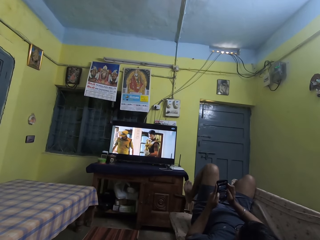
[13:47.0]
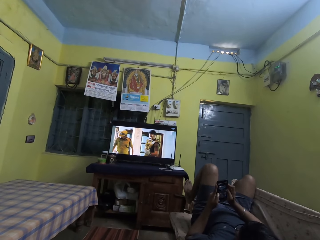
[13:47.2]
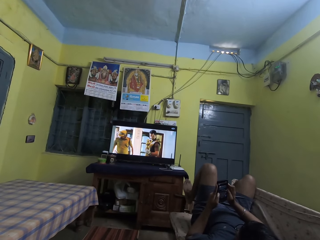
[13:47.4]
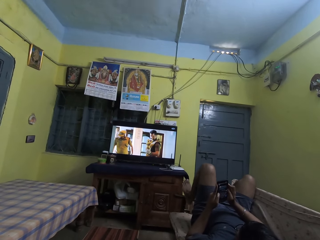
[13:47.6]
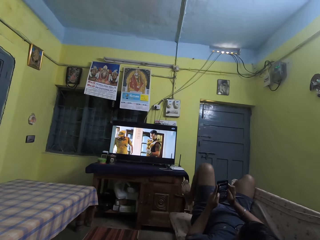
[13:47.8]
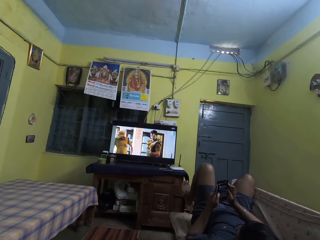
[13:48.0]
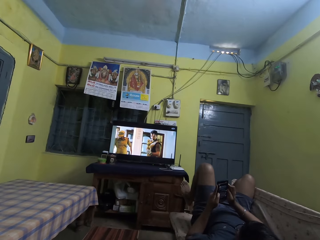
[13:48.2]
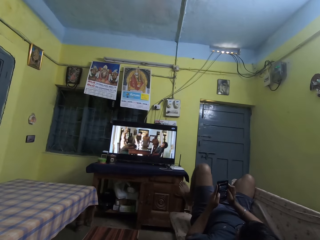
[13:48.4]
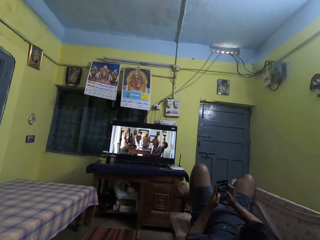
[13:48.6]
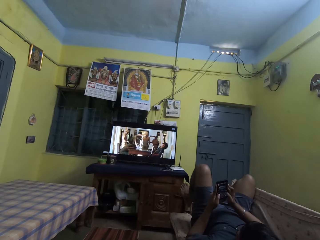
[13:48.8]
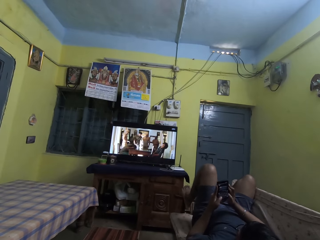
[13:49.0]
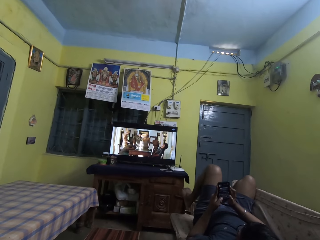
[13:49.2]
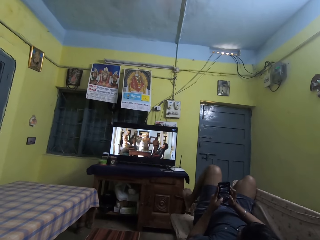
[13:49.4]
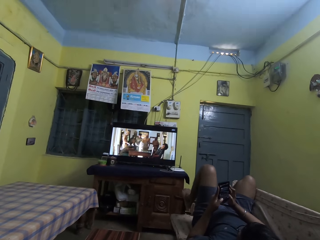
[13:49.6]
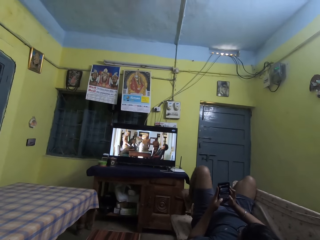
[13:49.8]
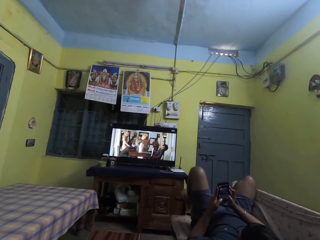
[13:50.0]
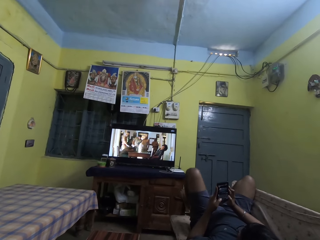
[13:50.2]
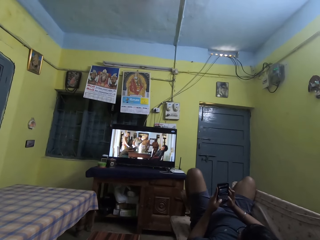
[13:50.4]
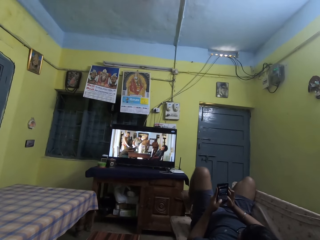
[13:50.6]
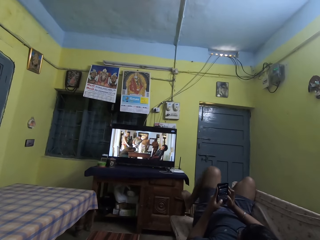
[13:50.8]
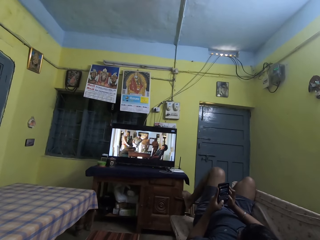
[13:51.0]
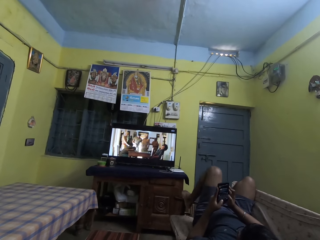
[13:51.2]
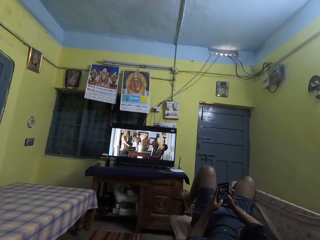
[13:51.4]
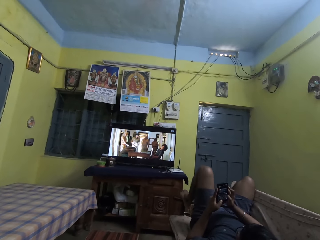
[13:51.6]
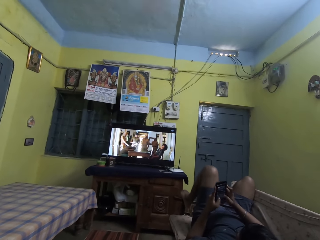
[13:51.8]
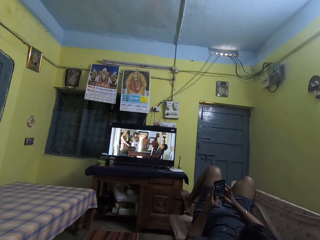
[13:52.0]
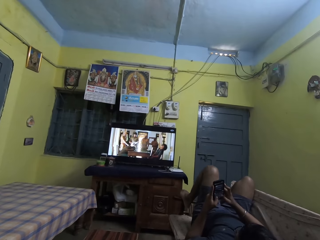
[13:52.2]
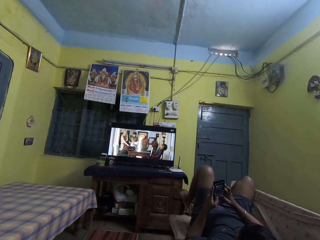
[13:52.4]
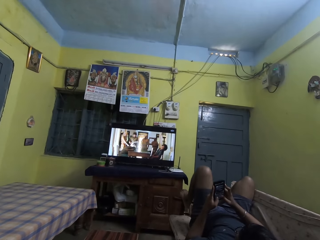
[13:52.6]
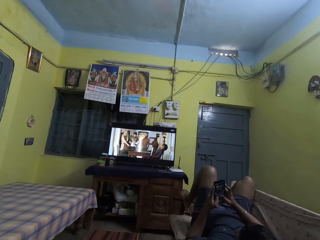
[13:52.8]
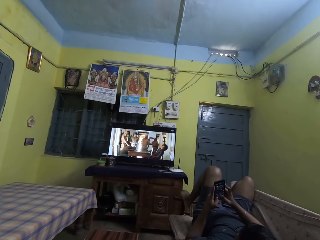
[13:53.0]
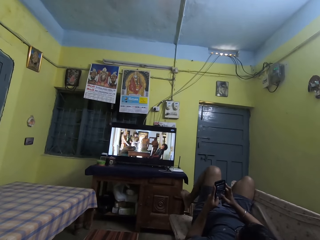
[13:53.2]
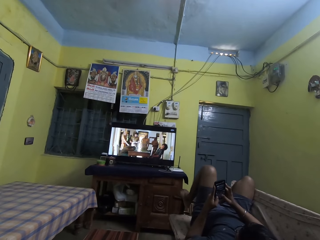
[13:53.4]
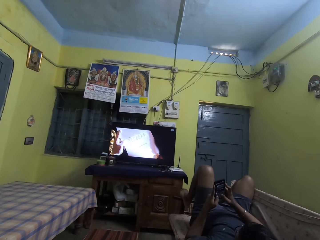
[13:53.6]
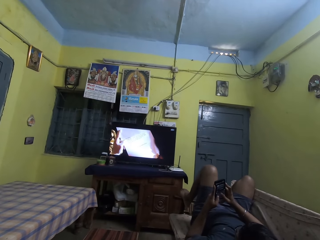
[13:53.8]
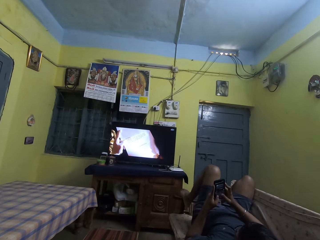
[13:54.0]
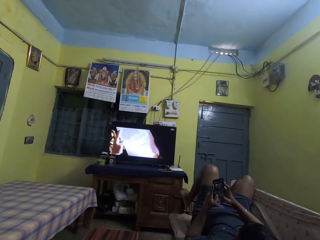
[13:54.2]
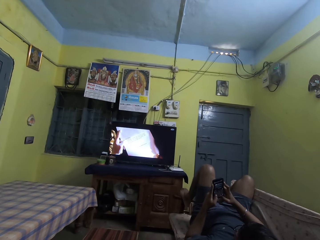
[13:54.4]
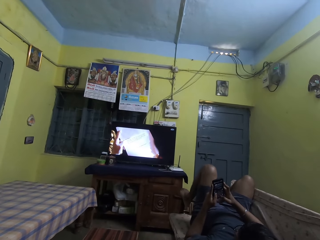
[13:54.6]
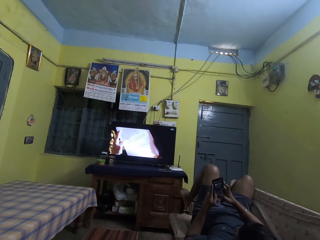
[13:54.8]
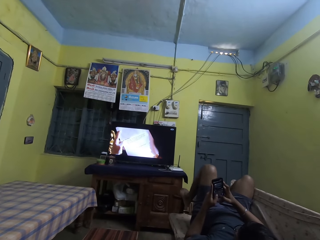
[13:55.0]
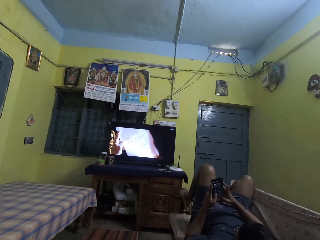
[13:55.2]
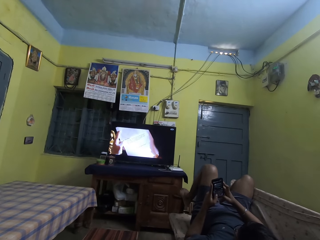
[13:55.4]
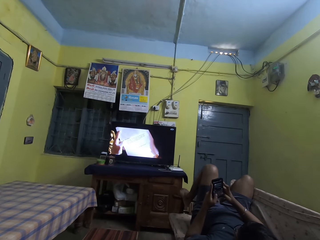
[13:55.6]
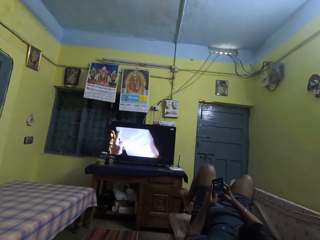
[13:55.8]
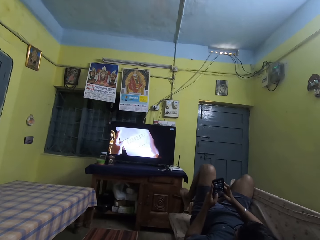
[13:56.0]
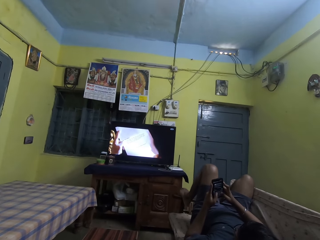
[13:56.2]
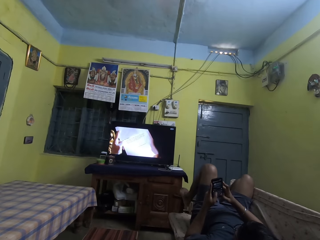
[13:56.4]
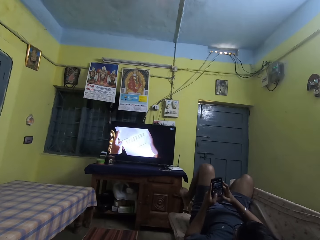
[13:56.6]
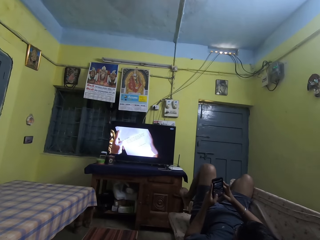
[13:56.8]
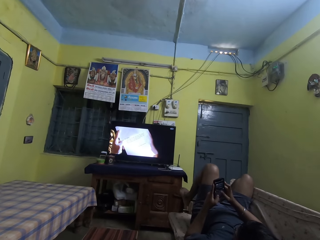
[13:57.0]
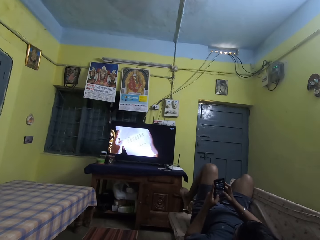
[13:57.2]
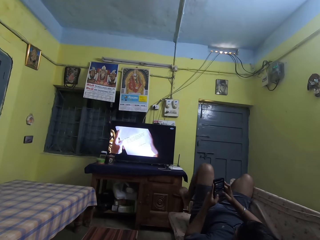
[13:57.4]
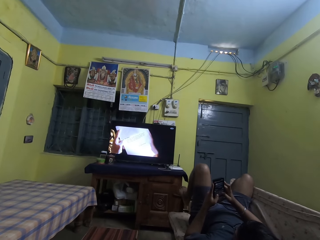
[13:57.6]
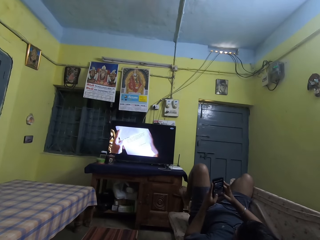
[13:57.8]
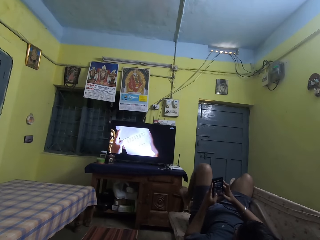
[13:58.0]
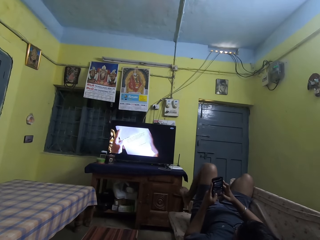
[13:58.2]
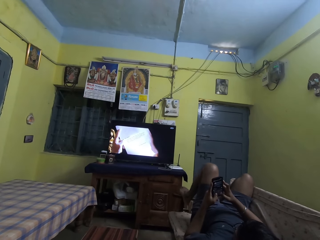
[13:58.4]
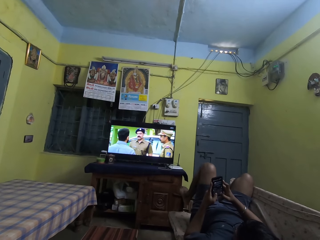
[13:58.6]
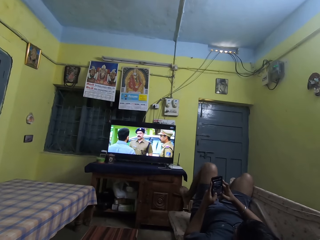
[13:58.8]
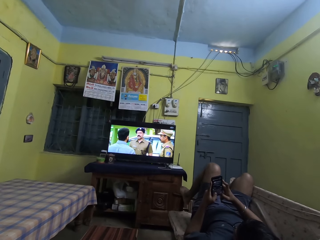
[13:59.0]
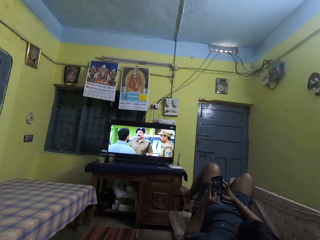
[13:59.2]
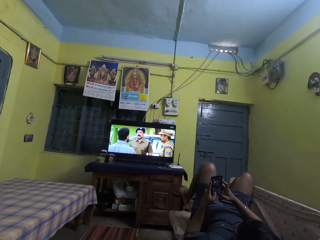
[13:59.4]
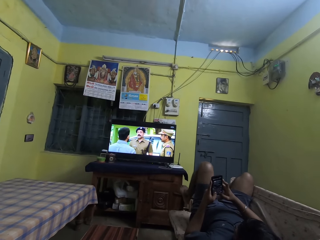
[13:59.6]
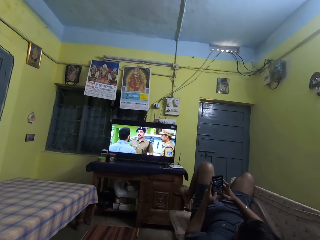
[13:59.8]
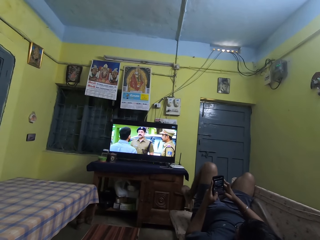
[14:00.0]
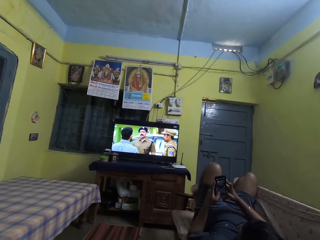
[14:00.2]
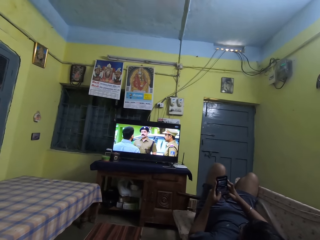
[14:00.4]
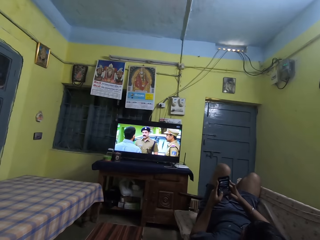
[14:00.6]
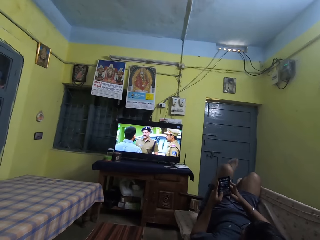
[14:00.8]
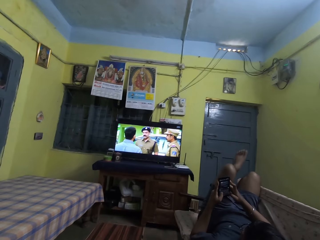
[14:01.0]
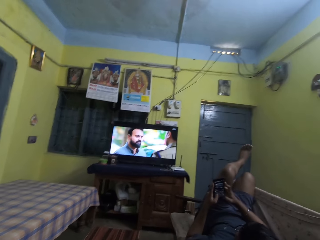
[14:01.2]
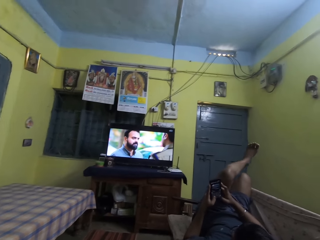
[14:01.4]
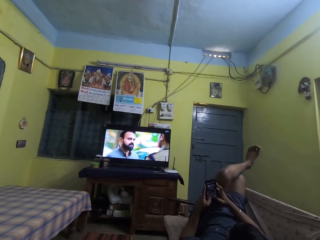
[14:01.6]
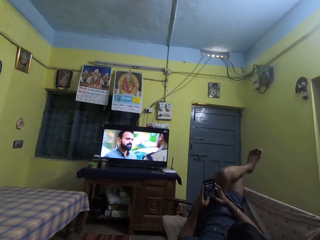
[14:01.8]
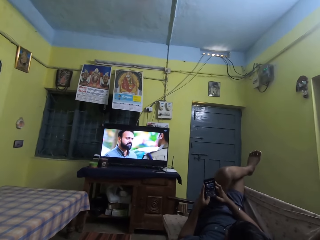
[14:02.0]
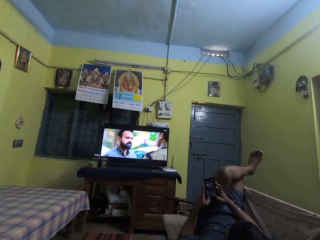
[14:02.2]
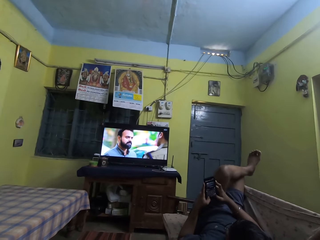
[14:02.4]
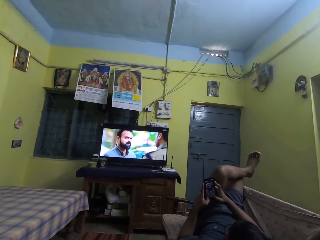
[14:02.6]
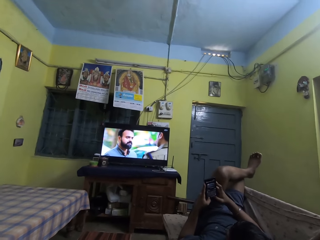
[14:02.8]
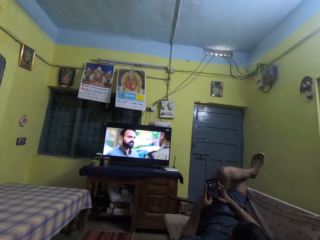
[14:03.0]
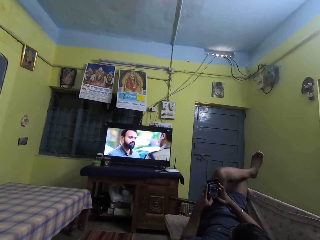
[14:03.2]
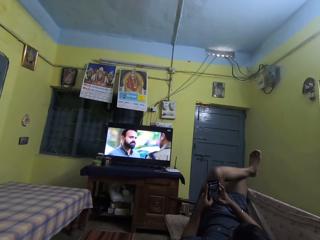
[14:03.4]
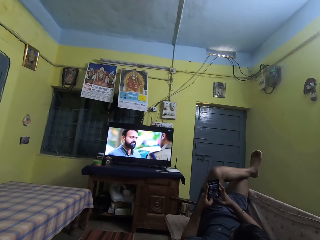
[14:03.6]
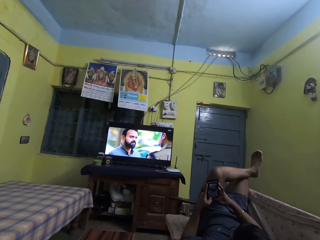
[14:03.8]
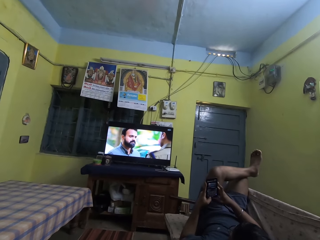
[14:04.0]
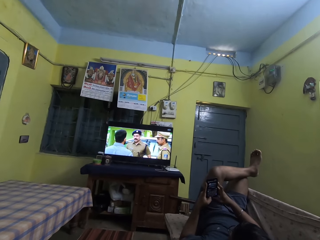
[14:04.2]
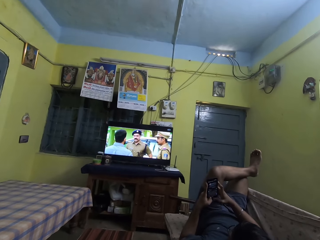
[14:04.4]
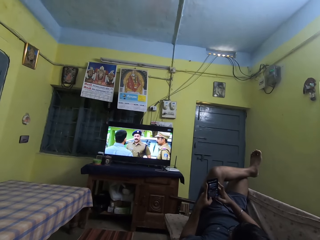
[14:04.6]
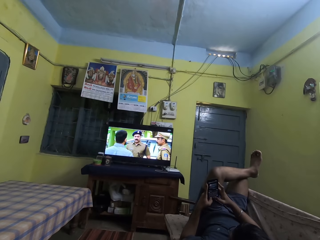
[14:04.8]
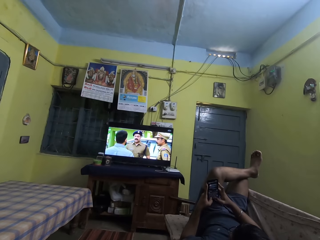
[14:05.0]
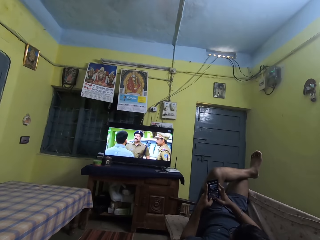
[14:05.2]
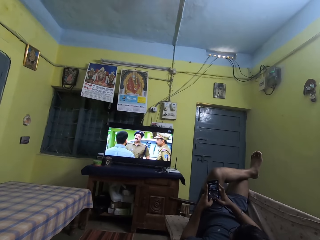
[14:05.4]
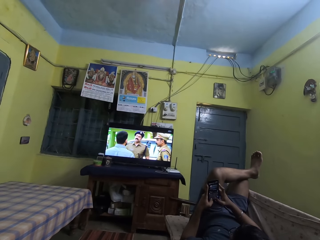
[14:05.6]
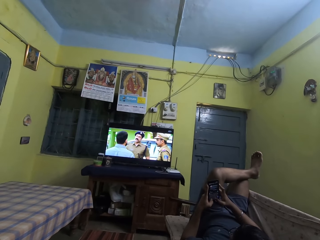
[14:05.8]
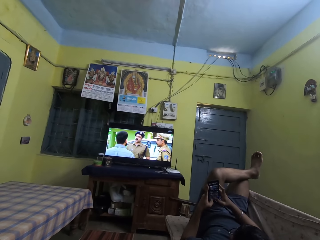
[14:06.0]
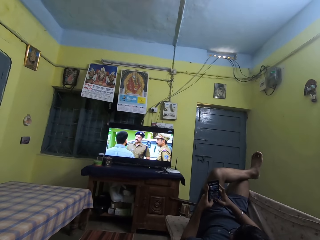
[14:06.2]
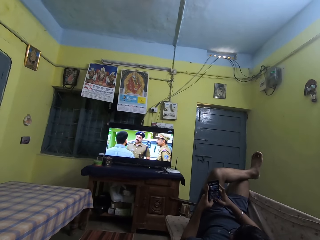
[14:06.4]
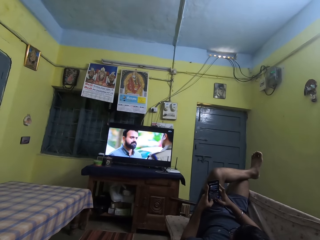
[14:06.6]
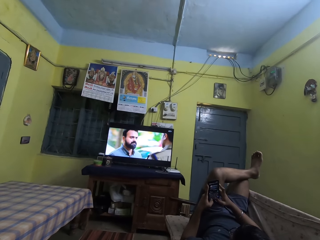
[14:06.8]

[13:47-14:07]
A man swings his leg. The man crosses his legs. The man moves his leg.

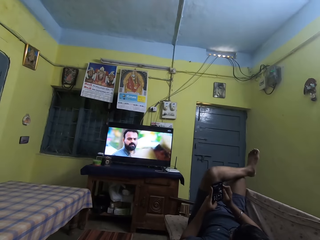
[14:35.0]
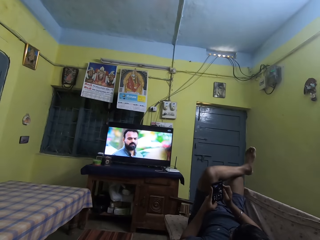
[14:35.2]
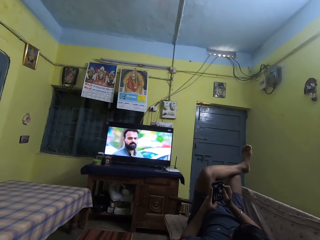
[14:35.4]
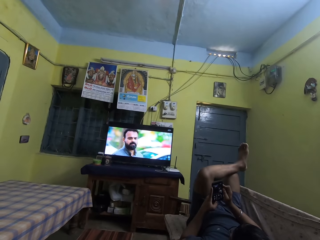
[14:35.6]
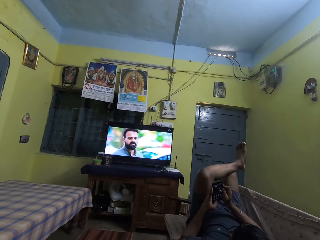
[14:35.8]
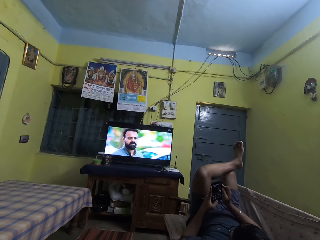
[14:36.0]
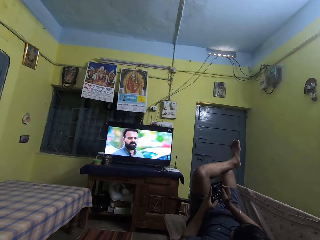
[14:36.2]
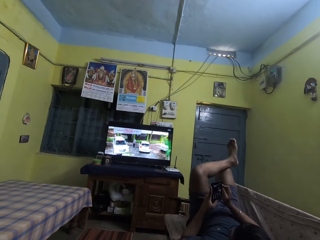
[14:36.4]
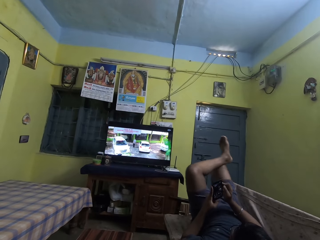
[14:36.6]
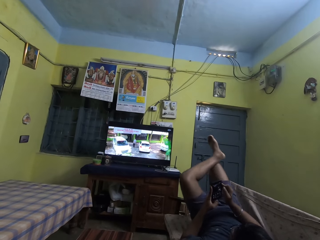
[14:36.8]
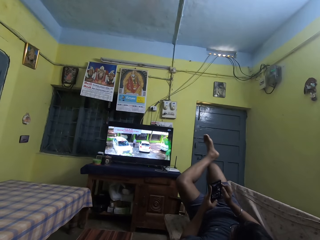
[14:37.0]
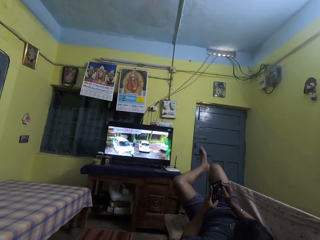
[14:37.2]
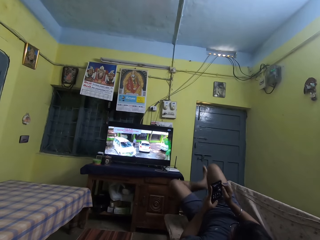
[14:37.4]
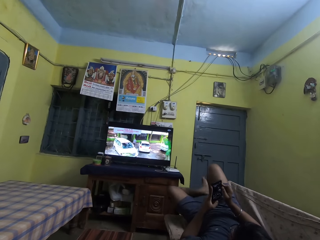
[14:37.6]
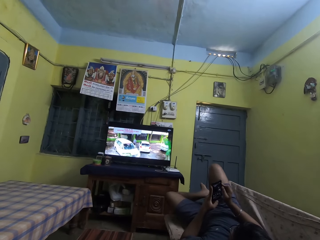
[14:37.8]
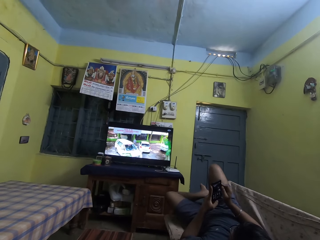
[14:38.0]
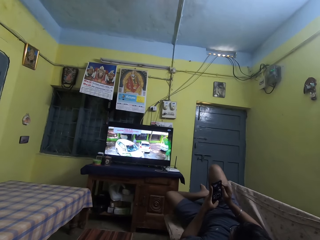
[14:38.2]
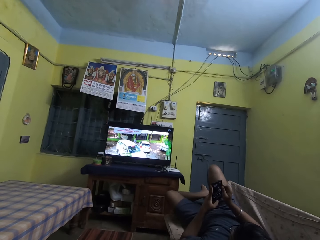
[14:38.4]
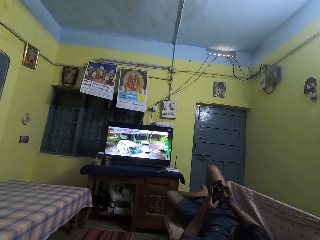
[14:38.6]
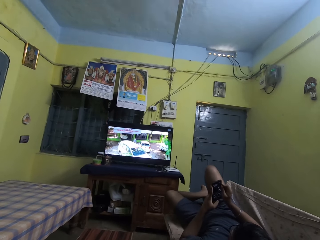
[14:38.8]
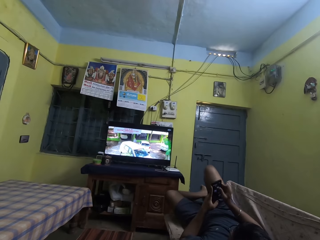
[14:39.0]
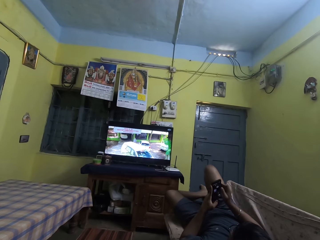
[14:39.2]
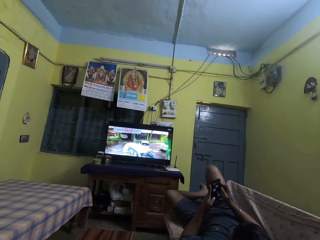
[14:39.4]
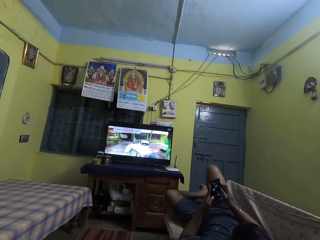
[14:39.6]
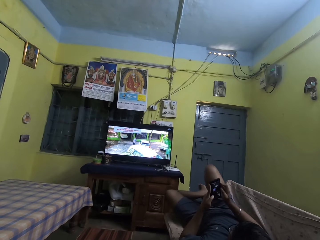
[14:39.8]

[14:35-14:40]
The man places his left leg on a chair in the sitting room.
